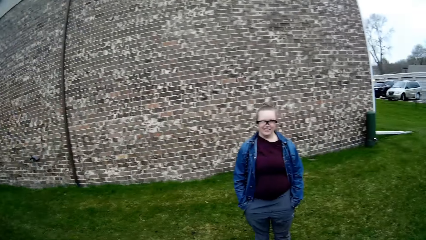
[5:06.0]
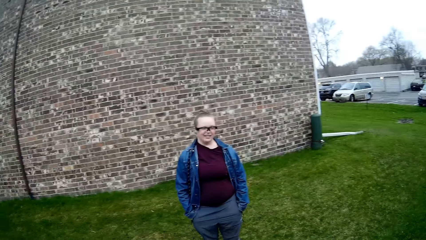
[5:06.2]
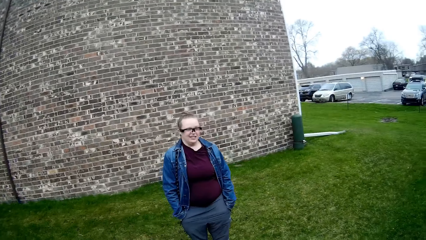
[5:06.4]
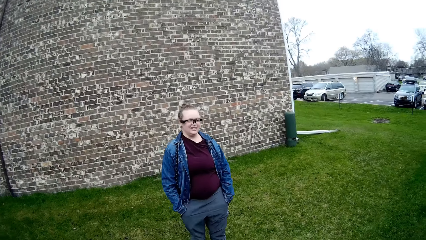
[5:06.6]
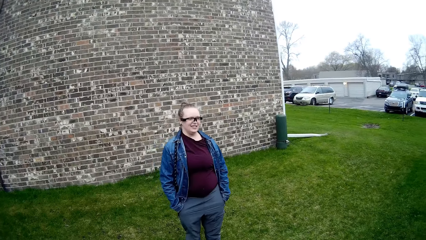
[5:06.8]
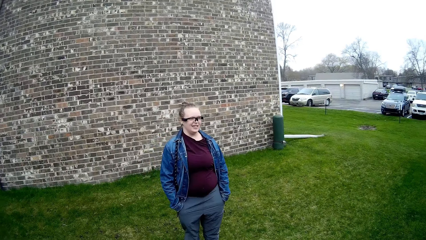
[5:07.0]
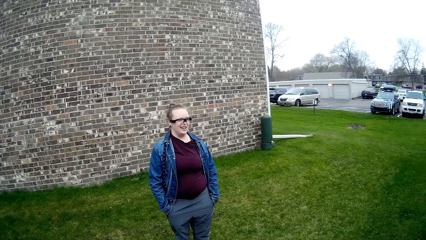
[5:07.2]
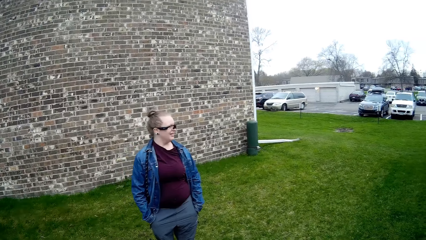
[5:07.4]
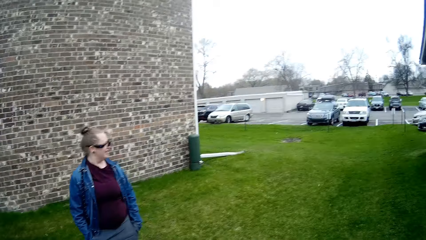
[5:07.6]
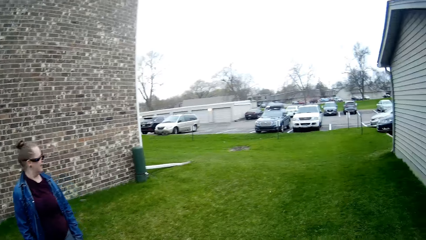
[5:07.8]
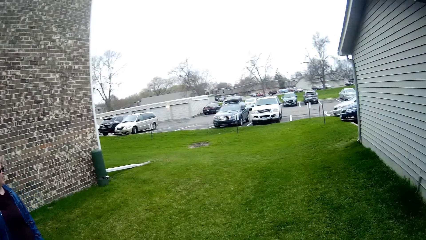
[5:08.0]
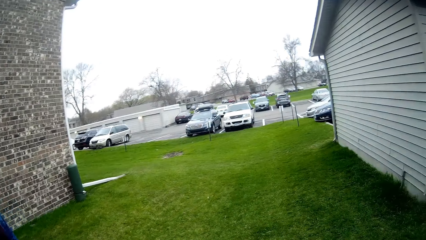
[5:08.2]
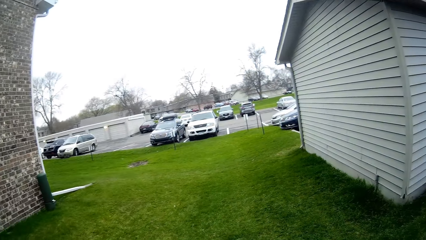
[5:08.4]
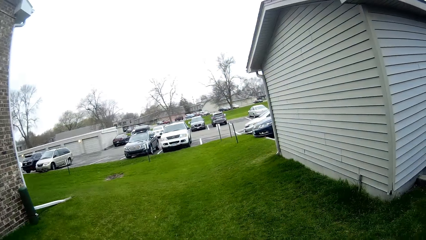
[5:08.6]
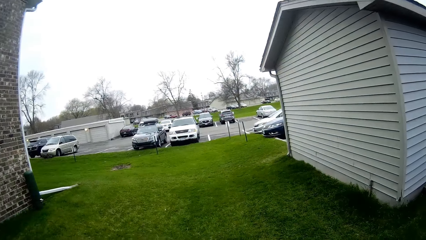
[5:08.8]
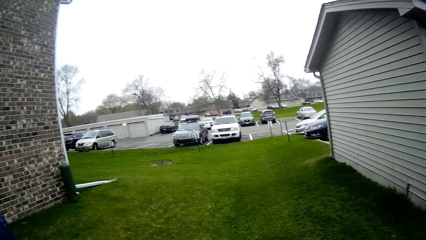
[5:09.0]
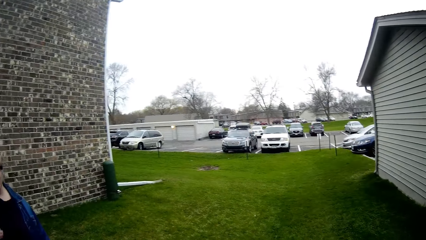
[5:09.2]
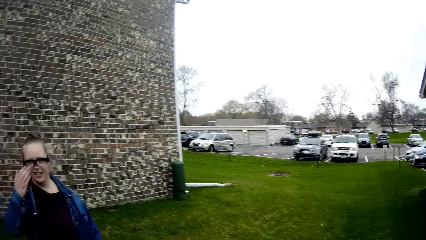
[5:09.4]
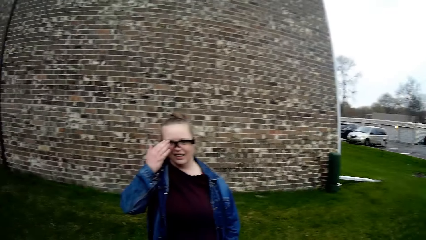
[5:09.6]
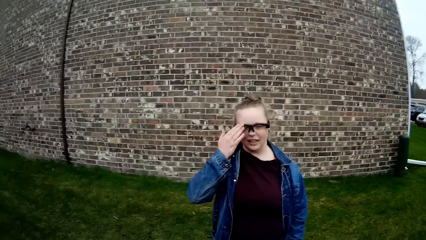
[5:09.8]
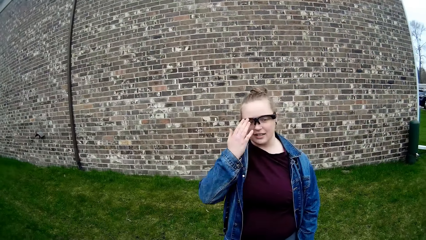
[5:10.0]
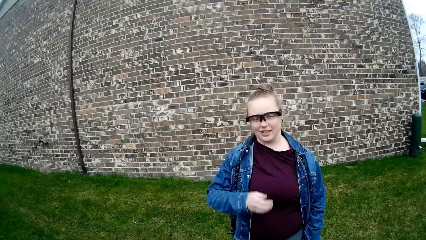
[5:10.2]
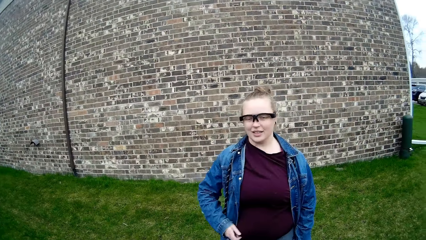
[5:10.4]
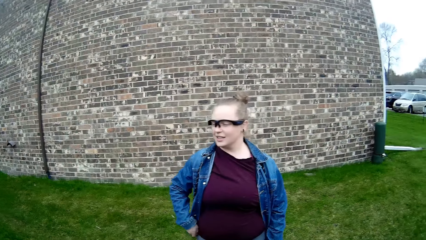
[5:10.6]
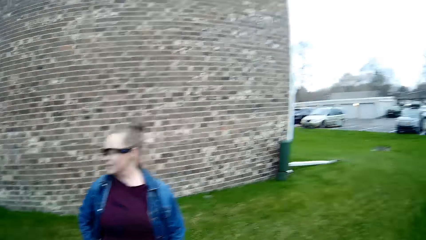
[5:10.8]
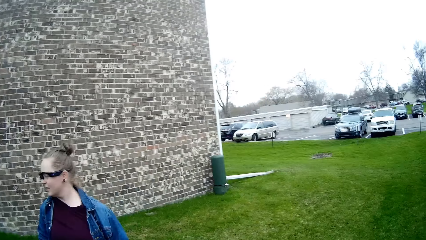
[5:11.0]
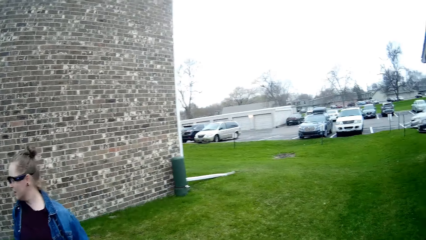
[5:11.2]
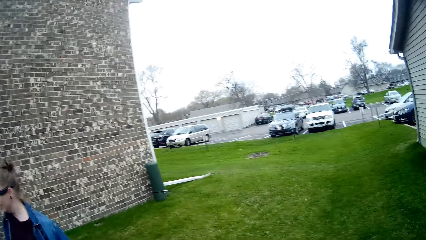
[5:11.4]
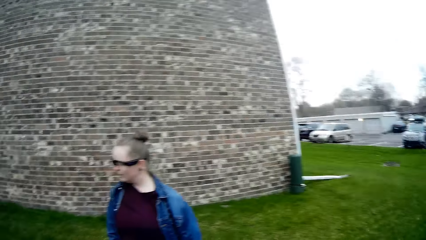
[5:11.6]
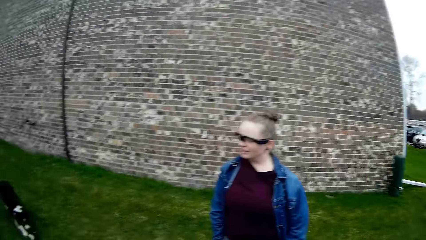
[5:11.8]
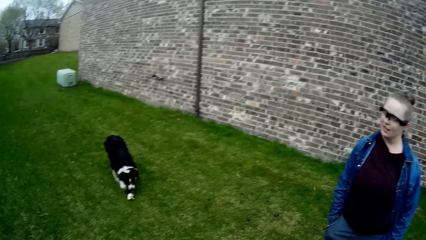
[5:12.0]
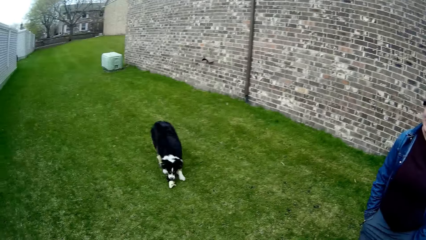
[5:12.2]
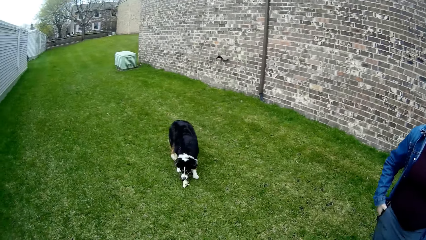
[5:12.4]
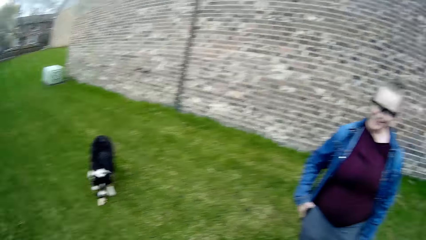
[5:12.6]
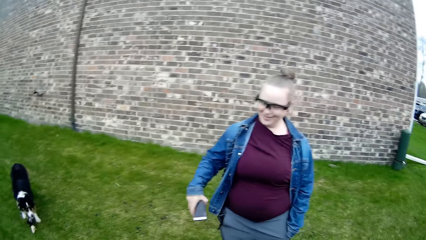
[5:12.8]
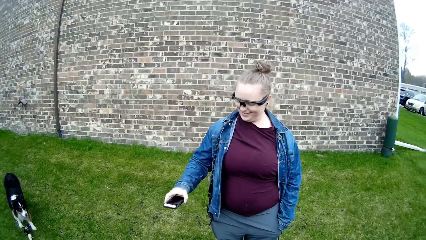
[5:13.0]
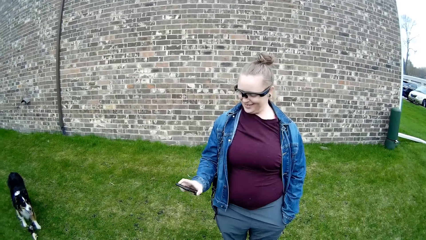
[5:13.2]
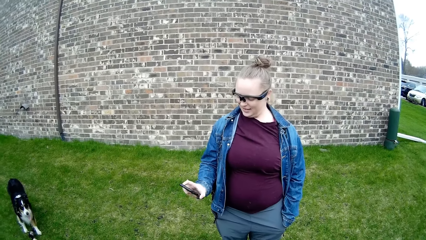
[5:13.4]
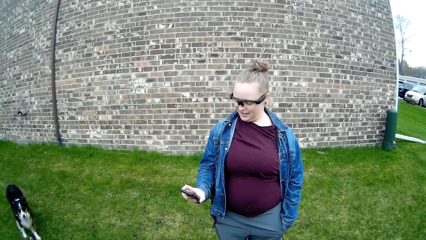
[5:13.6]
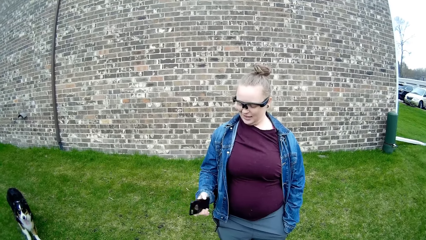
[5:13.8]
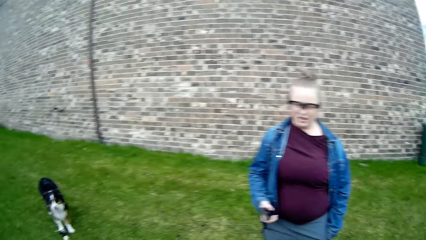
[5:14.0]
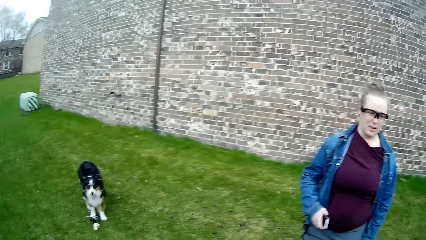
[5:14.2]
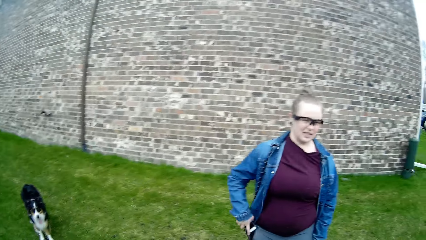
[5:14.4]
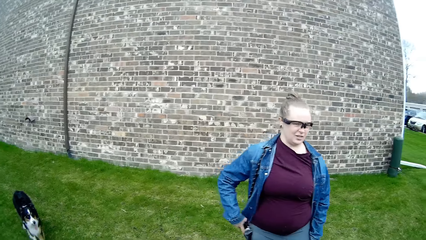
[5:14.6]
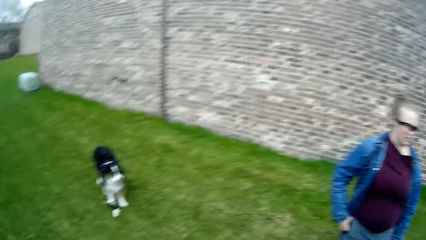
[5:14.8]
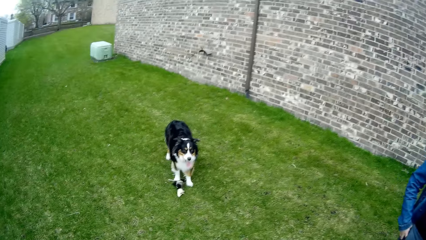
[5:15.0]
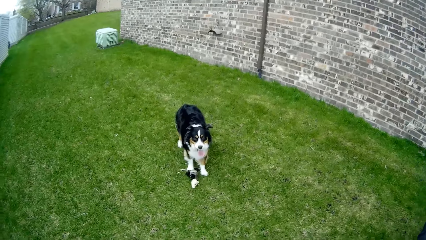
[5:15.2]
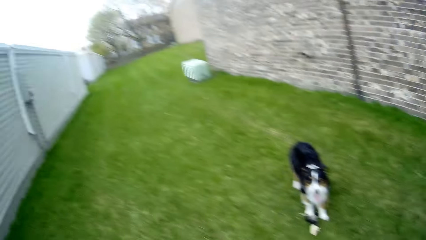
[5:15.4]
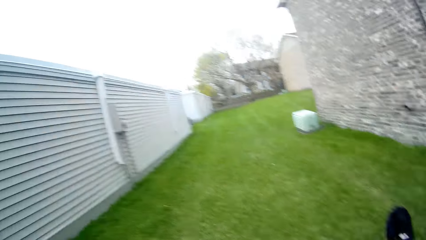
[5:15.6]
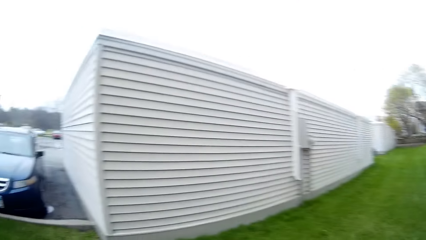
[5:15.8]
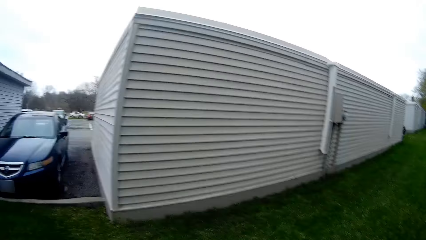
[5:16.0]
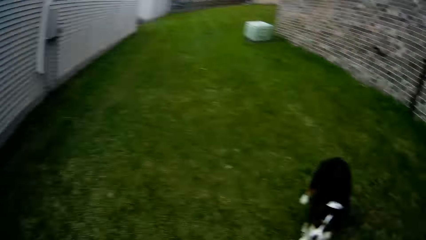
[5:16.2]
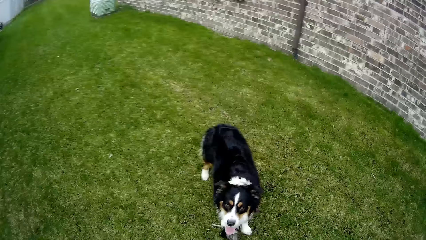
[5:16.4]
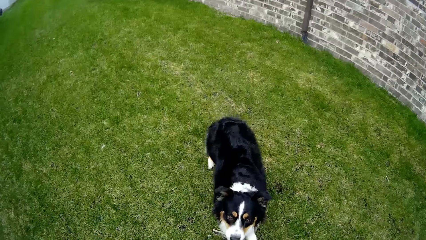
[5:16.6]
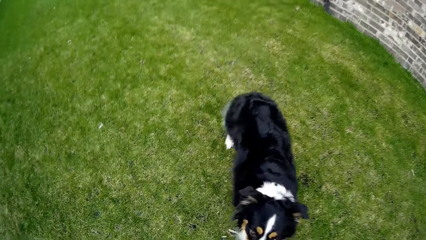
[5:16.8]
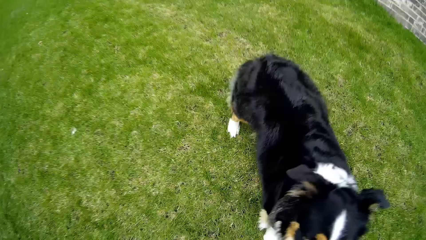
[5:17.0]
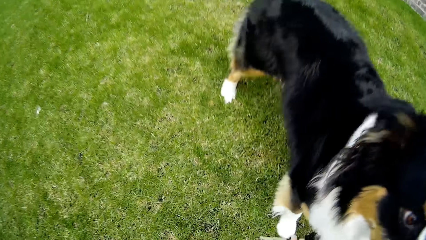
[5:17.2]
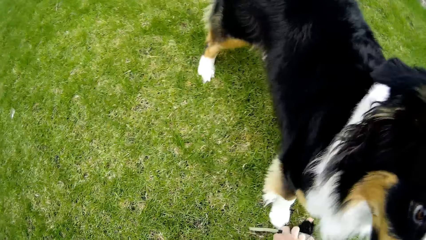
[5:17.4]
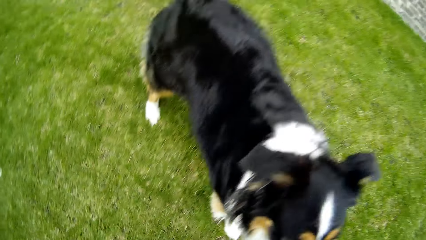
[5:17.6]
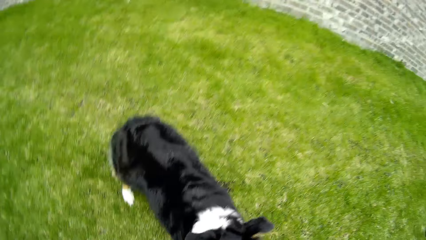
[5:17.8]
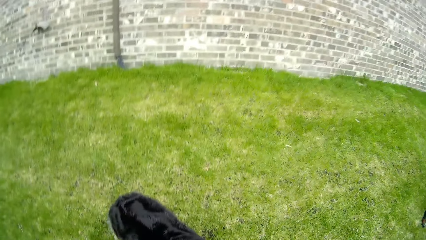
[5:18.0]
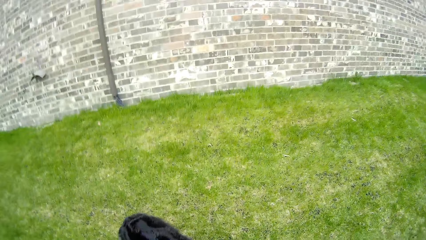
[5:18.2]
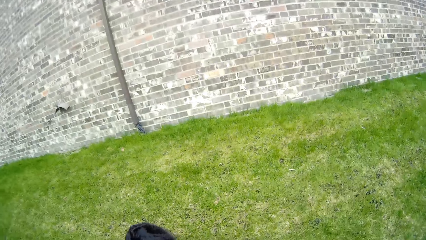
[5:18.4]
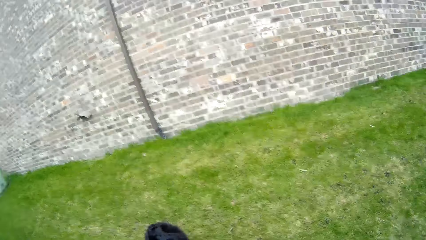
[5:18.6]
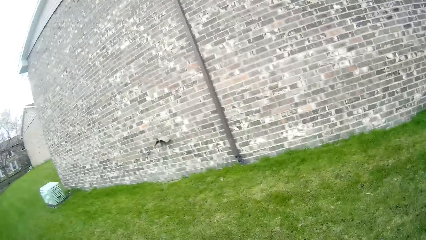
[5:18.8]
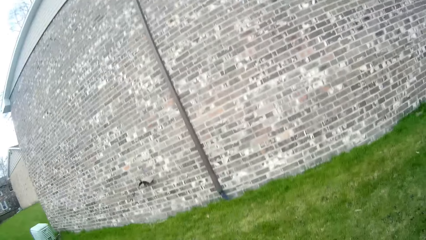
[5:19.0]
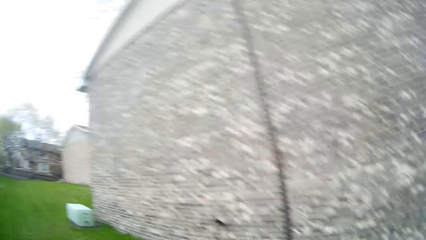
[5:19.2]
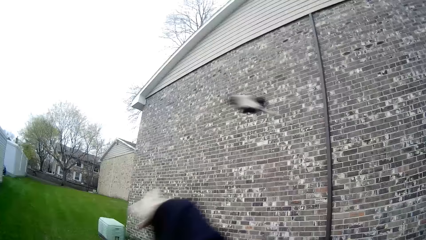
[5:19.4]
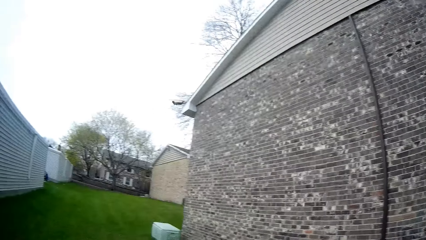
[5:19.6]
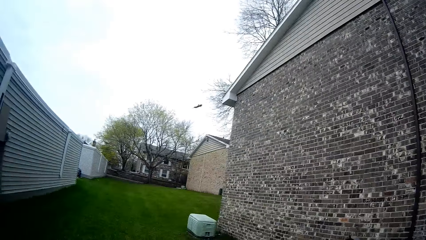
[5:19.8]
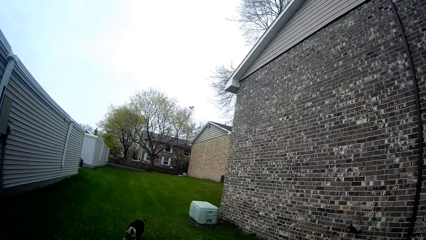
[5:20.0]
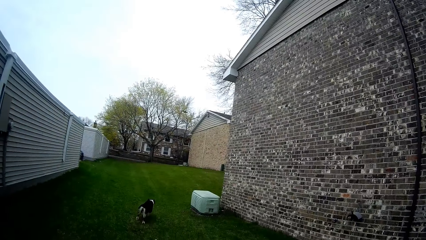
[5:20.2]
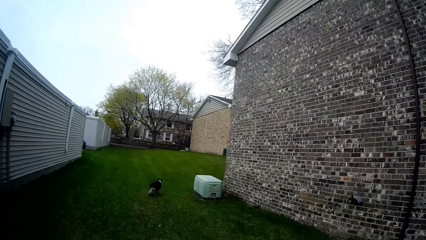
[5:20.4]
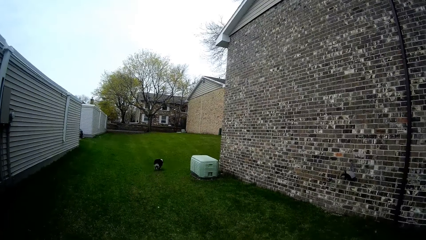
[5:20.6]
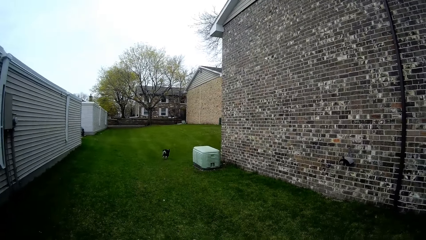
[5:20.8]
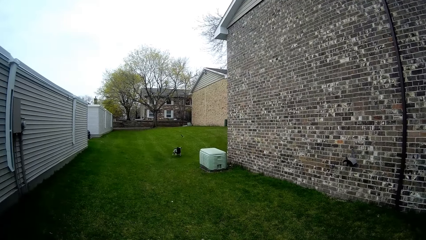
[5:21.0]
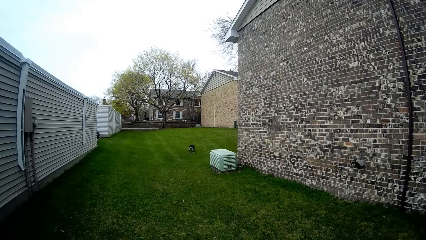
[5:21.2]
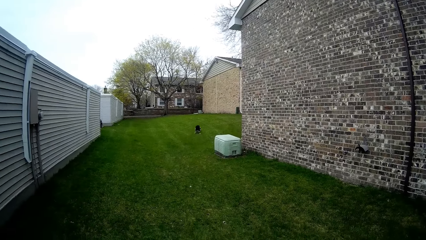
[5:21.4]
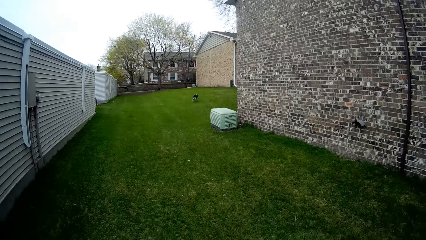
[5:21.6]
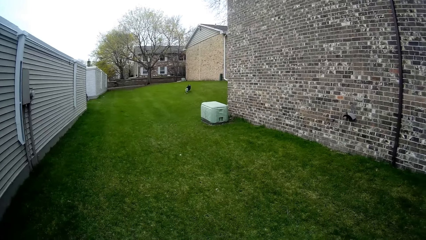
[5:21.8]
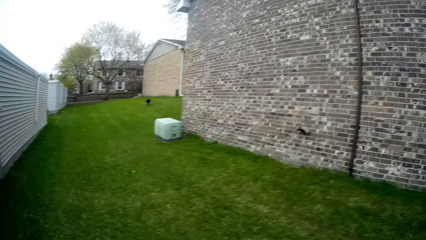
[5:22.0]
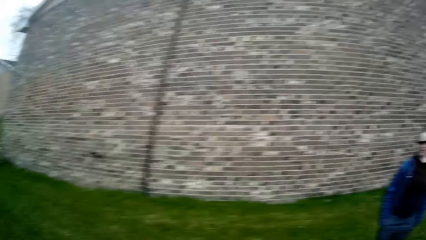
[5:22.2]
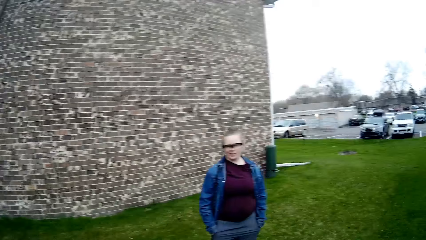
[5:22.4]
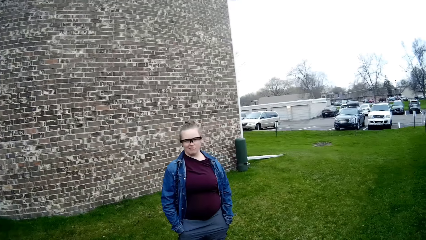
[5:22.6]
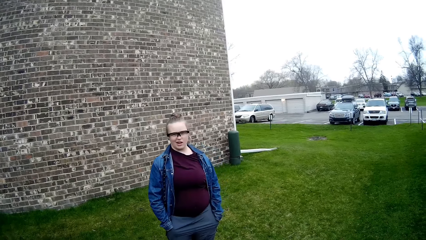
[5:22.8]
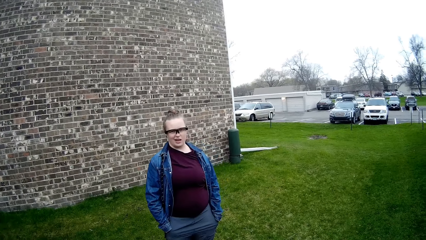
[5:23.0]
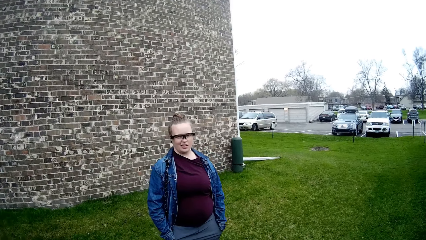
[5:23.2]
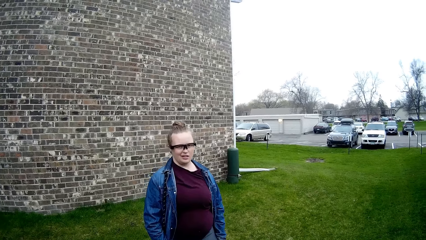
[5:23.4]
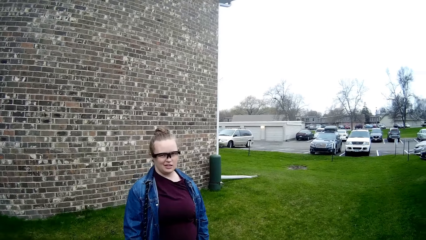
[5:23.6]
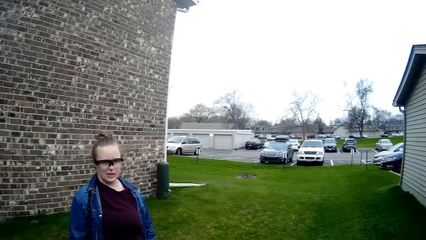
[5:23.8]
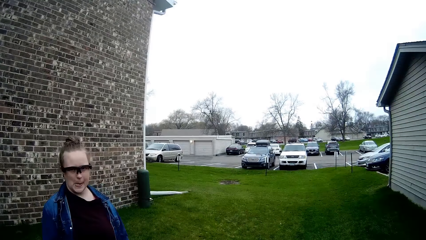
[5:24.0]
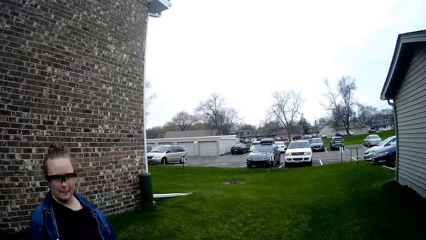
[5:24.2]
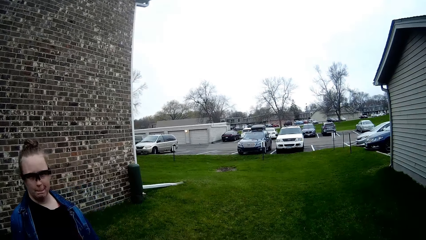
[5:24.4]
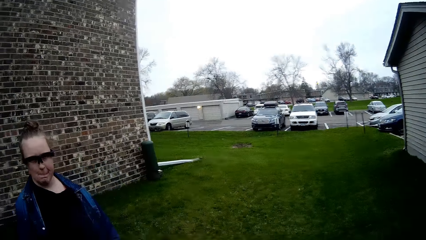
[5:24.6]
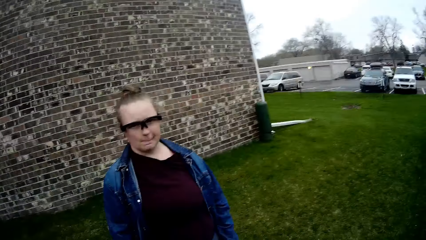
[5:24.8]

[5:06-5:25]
The dog picks up the dog toy from the ground. The woman speaks to the camera wearer. The camera wearer speaks to the woman. The woman brings out a phone from her pocket with her right hand and puts the phone in her pocket with her right hand. The camera wearer picks up the dog toy from the ground with his right hand. He throws the dog toy with his right hand.
